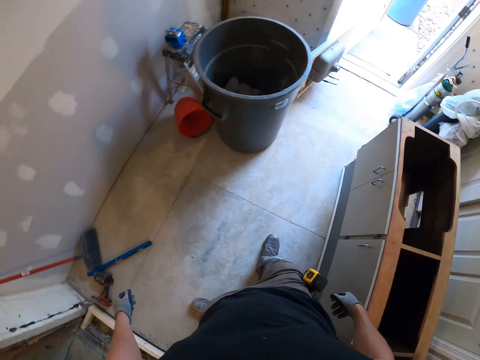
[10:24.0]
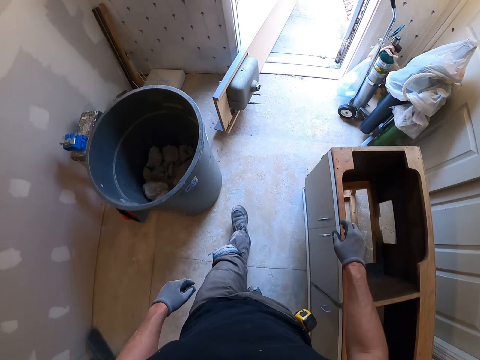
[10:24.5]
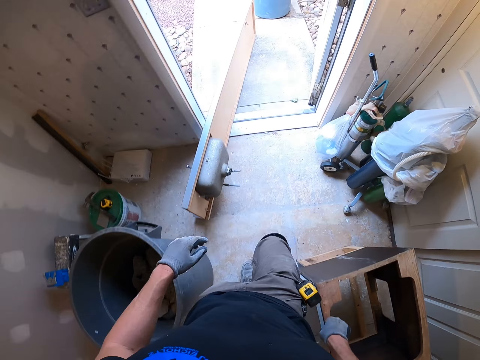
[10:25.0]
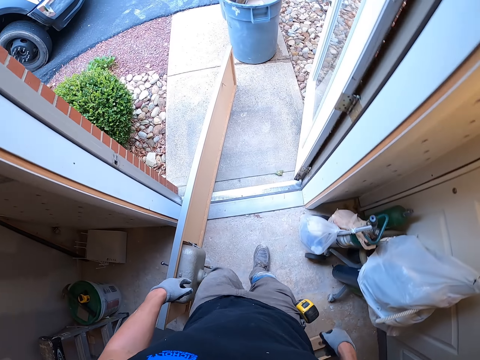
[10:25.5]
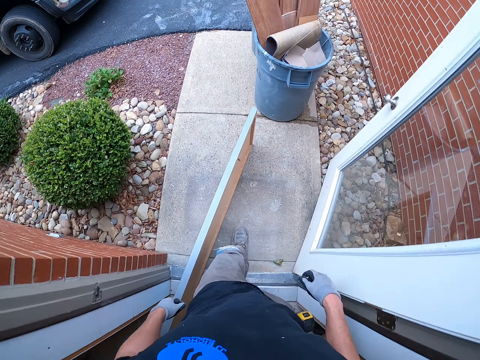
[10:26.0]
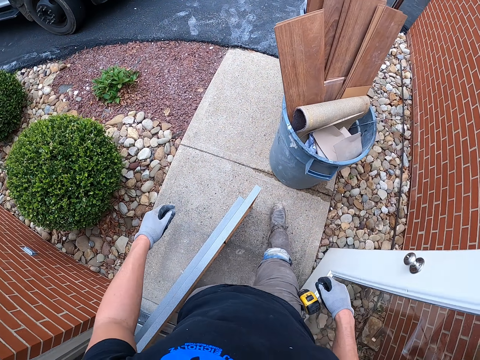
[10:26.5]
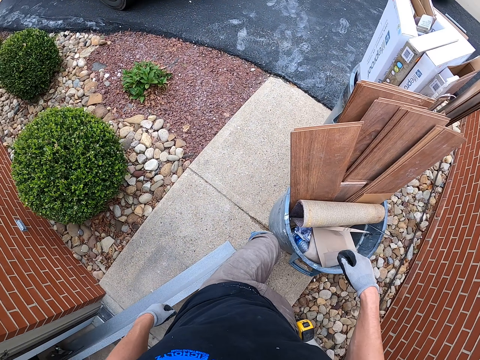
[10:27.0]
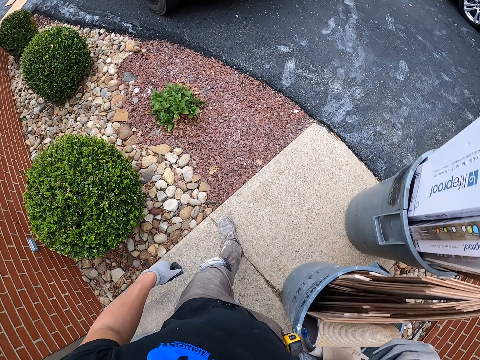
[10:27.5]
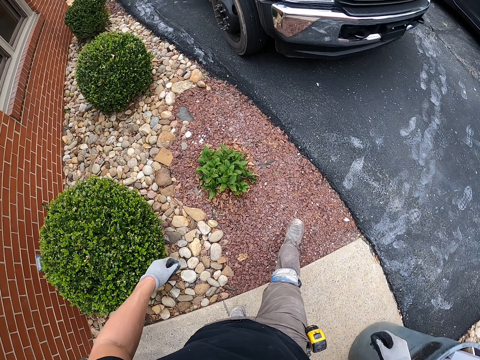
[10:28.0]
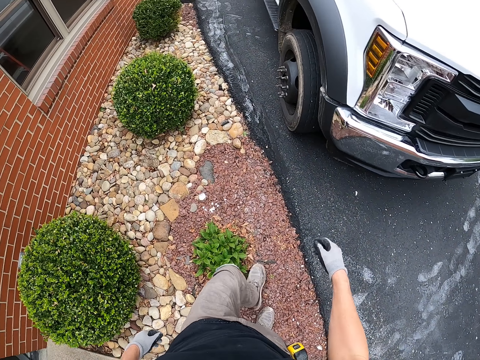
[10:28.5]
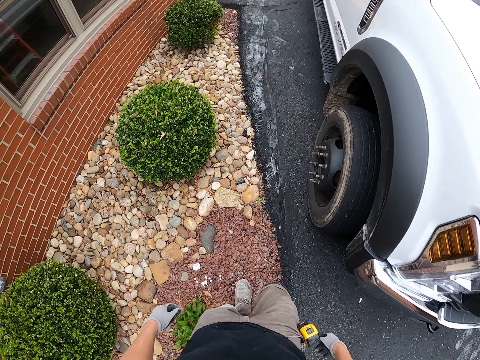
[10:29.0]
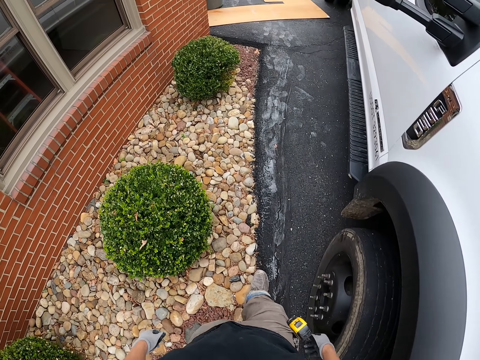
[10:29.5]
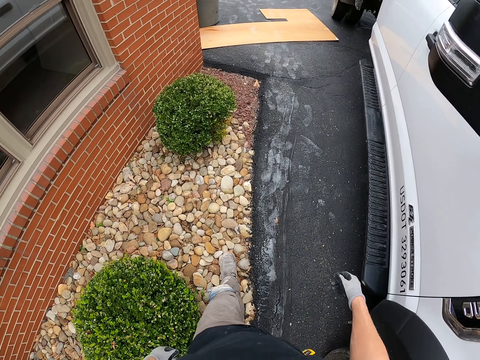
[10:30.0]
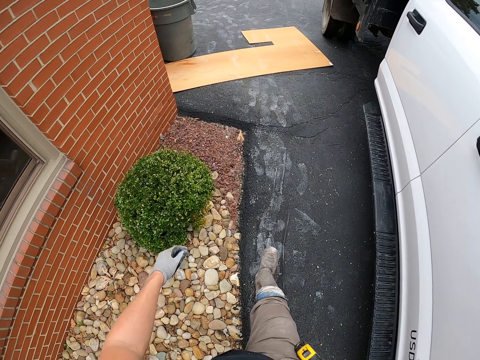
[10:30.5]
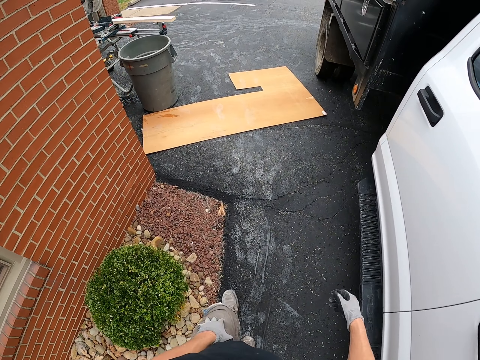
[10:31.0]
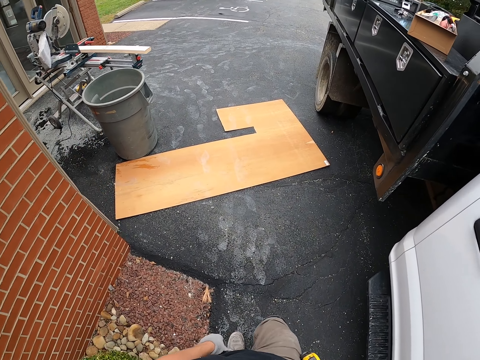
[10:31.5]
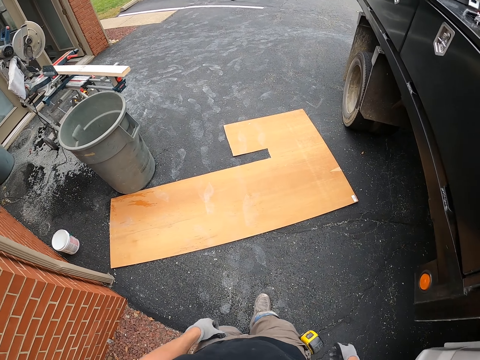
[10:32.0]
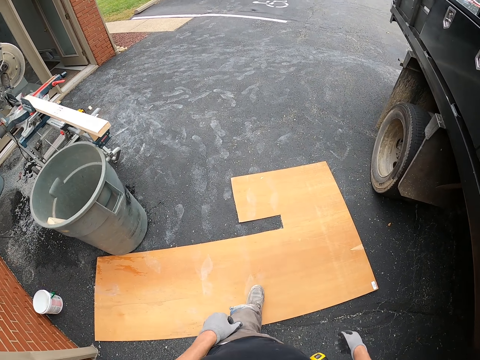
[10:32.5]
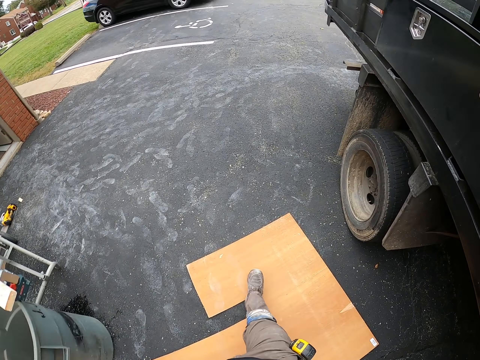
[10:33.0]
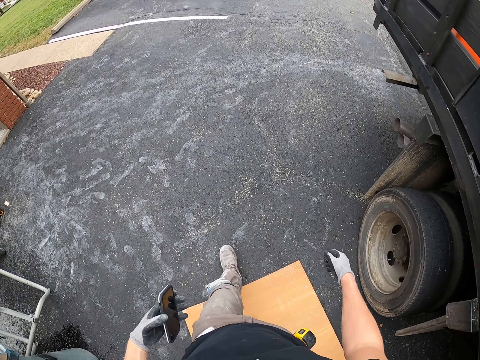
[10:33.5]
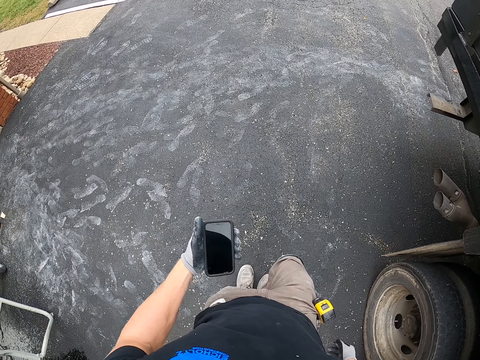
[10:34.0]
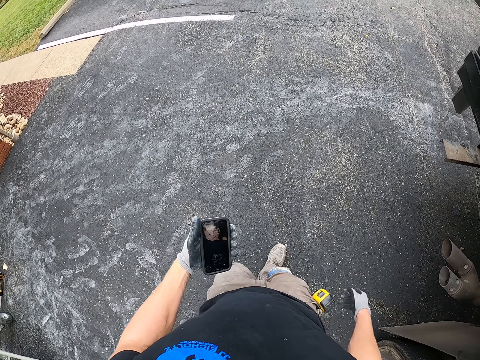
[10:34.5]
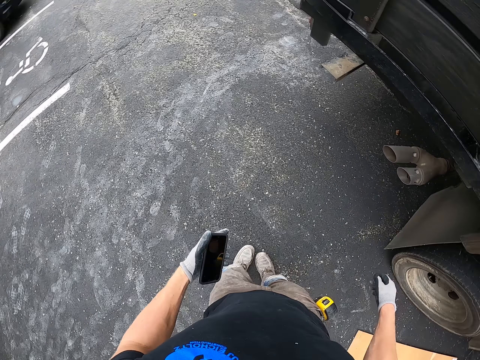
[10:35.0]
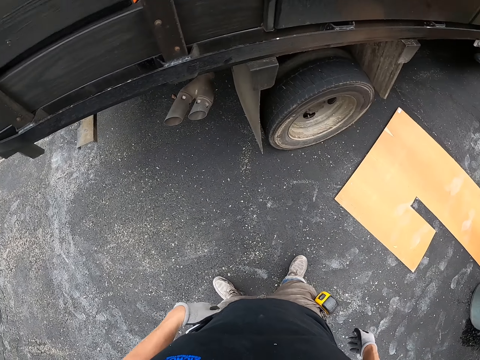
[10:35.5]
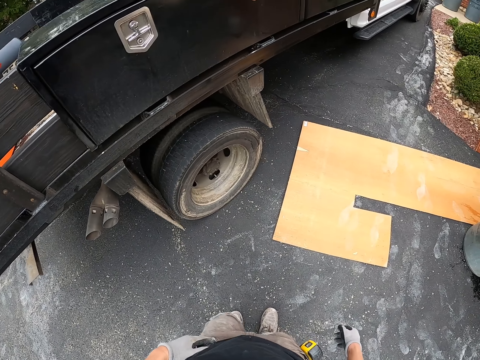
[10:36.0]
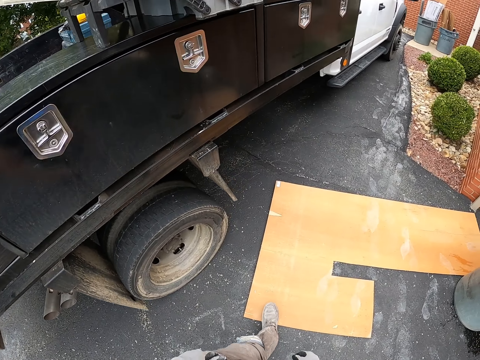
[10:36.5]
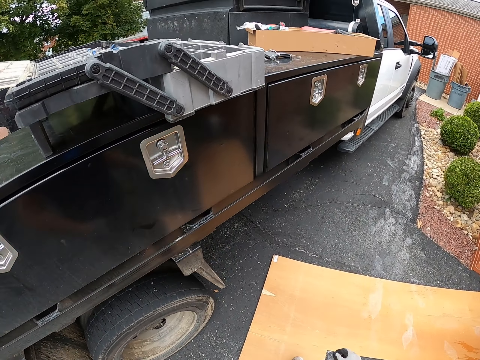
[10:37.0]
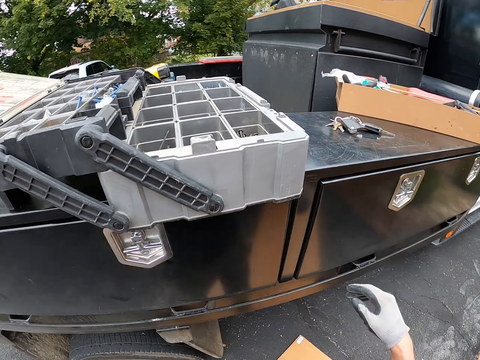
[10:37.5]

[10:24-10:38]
The camera wearer stands up. They walk out of the building. They walk away from the room. They look at the phone. They put the phone in the pocket.

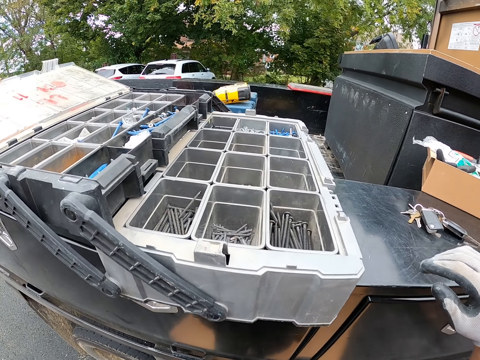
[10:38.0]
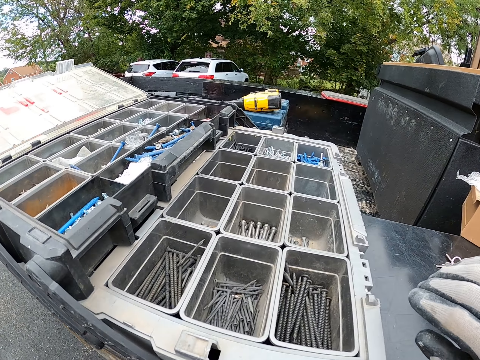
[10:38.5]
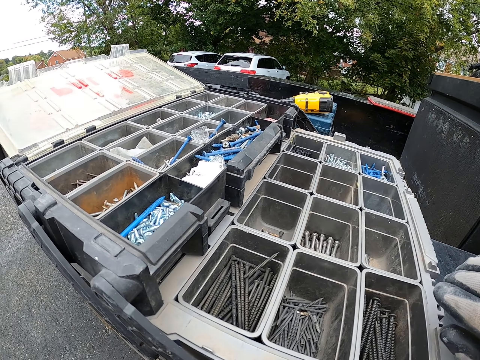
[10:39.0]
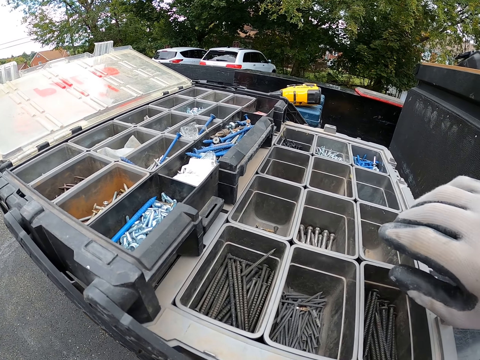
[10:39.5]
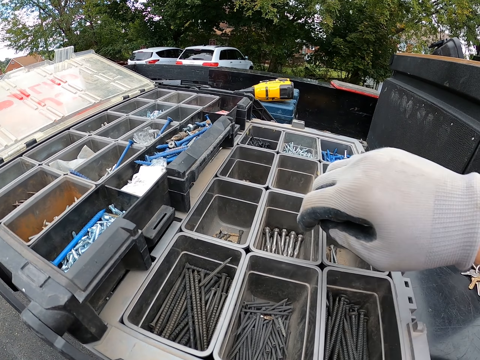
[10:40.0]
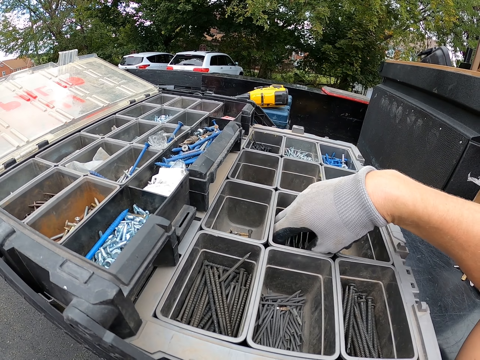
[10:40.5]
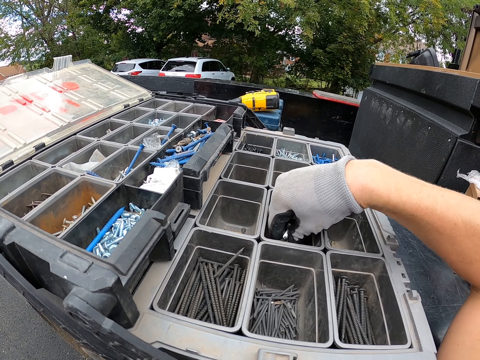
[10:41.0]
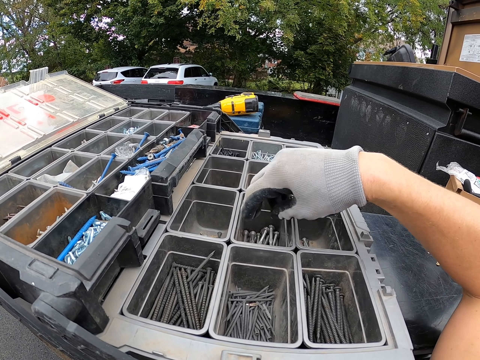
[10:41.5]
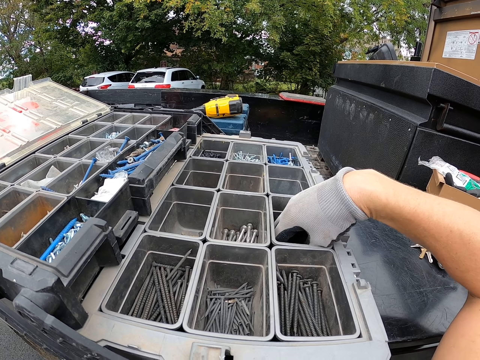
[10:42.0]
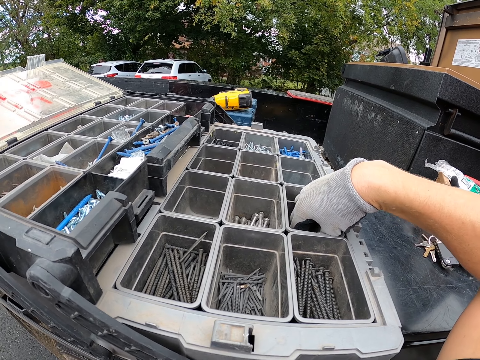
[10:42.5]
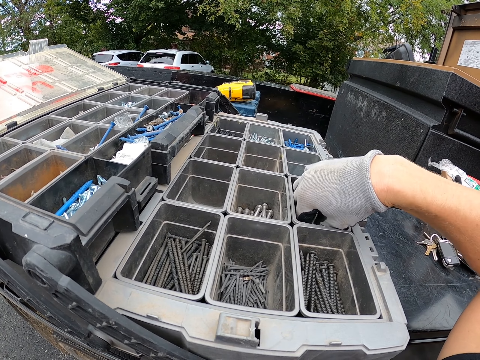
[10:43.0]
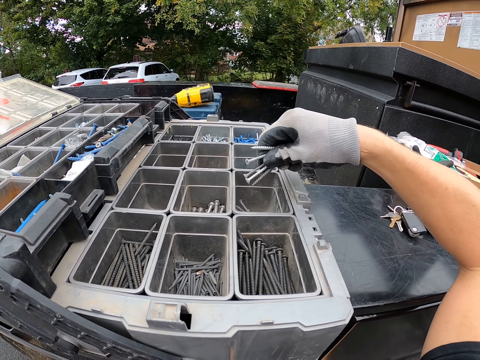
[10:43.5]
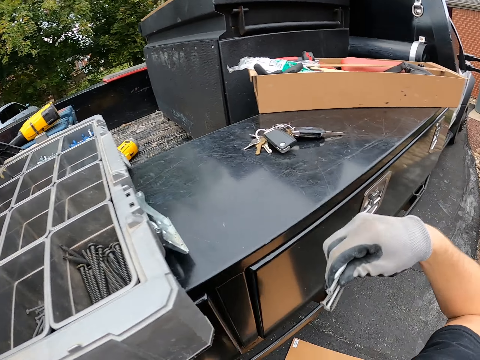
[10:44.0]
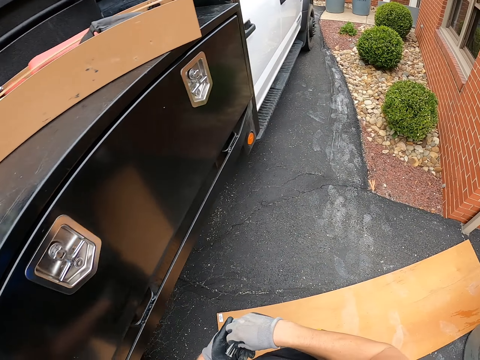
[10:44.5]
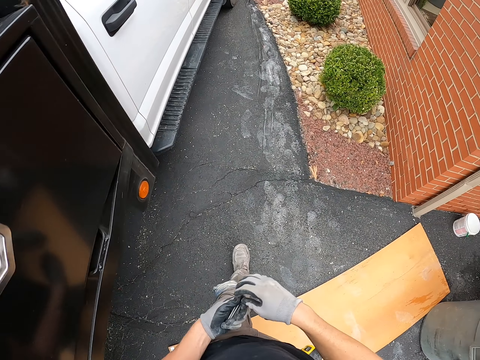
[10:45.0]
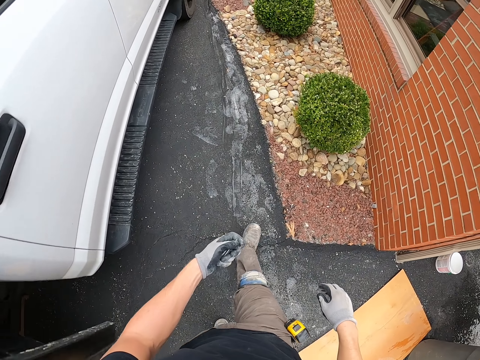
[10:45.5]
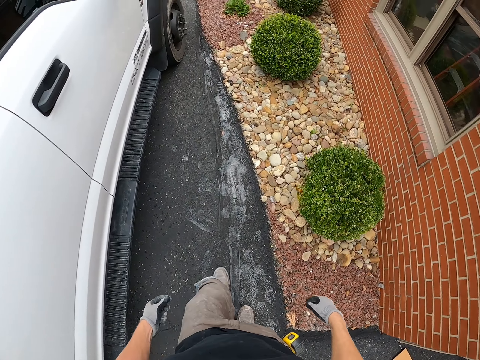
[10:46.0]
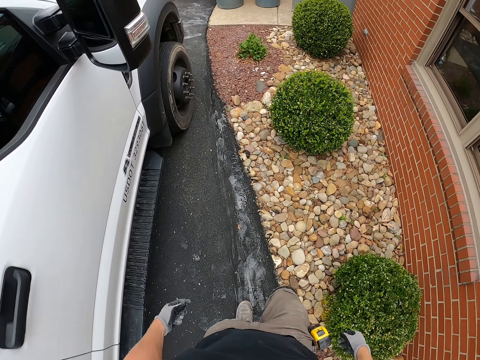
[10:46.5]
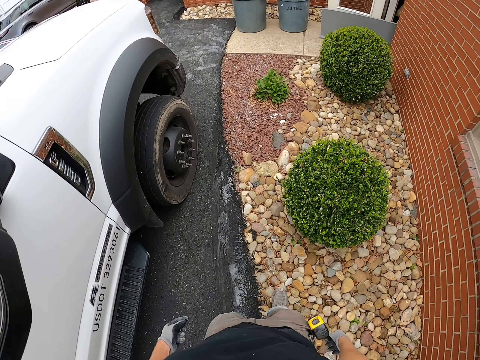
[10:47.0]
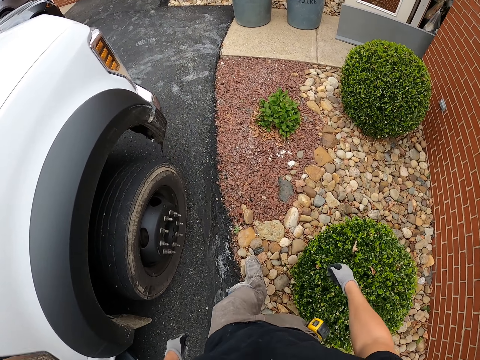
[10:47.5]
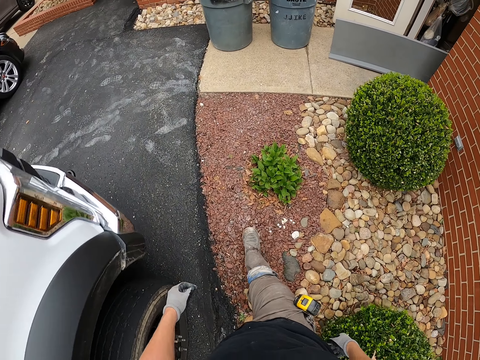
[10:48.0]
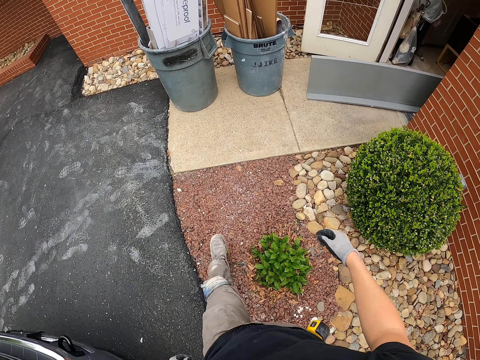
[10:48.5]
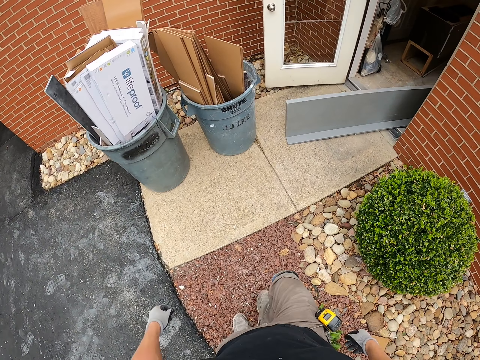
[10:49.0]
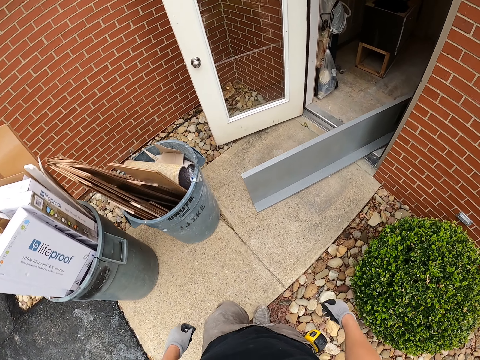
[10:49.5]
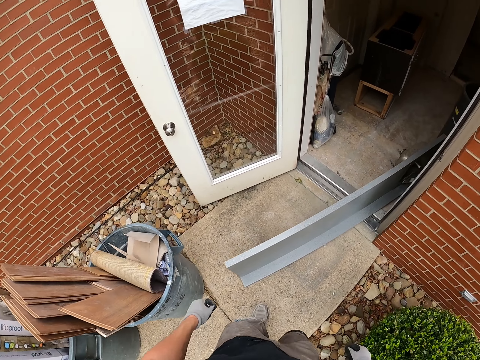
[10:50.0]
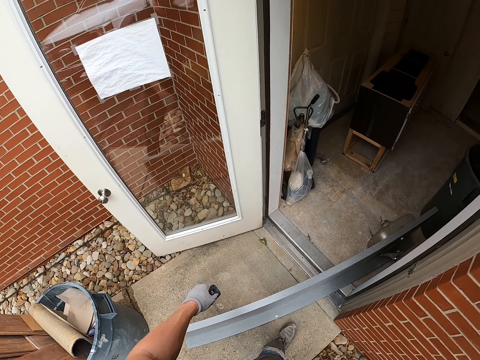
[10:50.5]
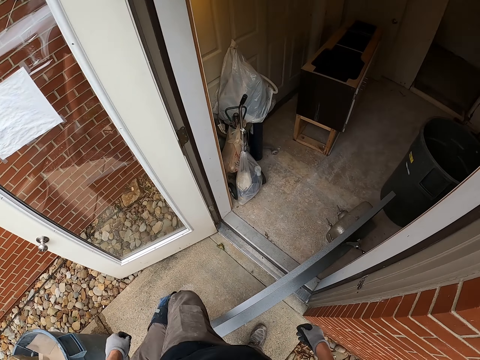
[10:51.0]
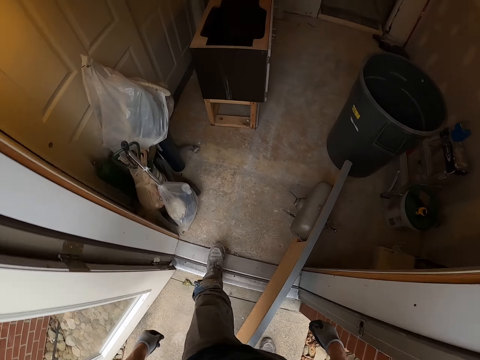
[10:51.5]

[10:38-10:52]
The camera wearer turns around. They look at the screws. They pick up the screw drivers or screws. They put back the screws. They pick up the screws. They walk in the back yard. They walk away.
